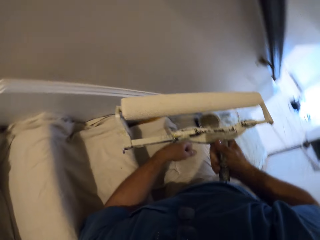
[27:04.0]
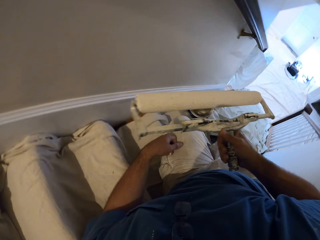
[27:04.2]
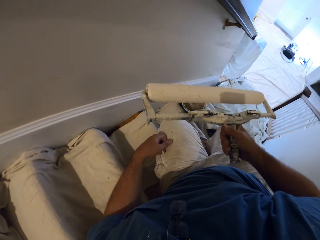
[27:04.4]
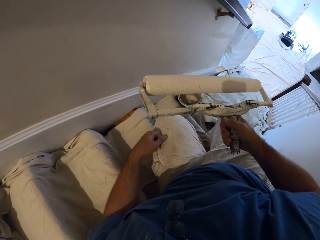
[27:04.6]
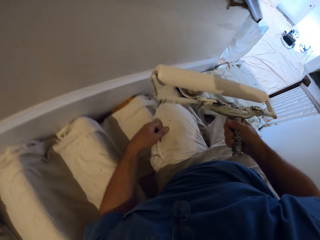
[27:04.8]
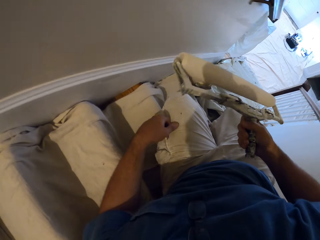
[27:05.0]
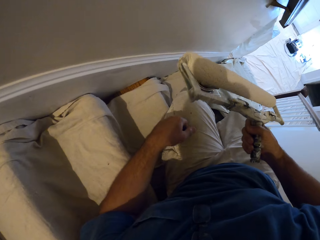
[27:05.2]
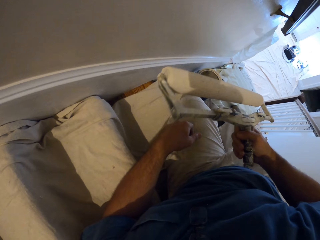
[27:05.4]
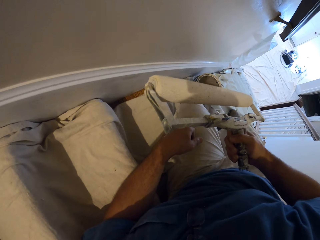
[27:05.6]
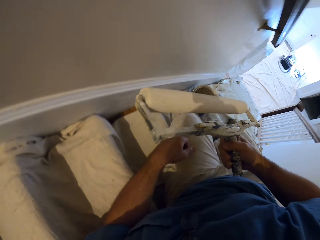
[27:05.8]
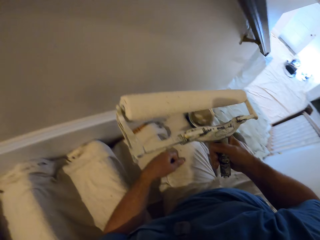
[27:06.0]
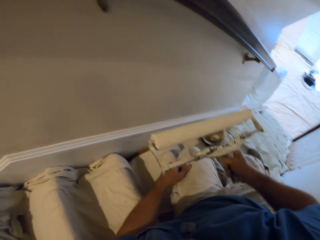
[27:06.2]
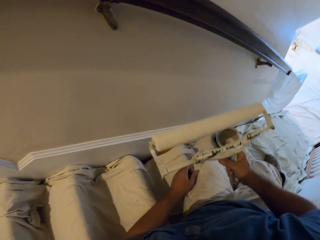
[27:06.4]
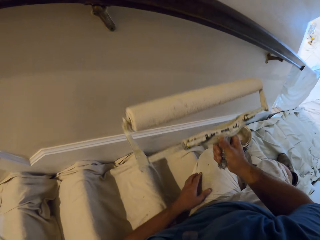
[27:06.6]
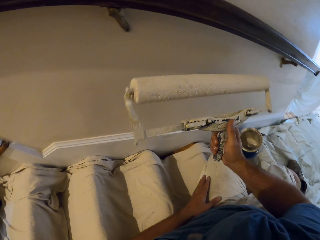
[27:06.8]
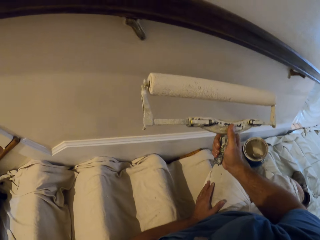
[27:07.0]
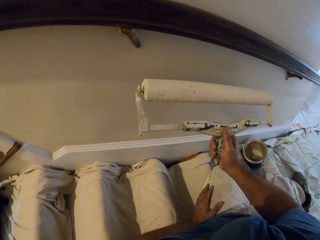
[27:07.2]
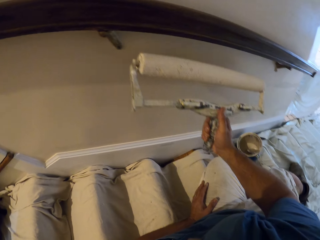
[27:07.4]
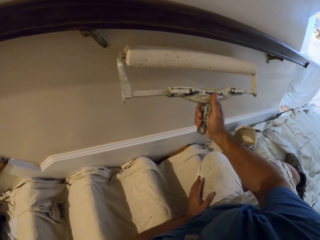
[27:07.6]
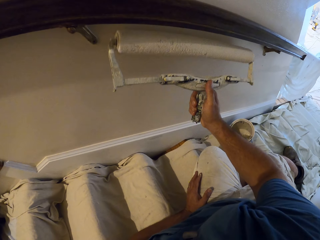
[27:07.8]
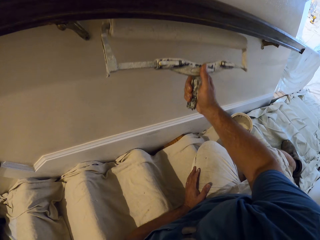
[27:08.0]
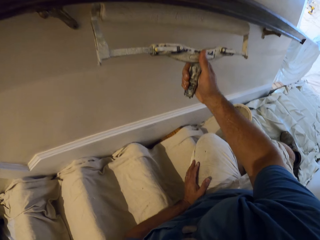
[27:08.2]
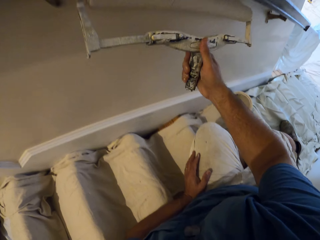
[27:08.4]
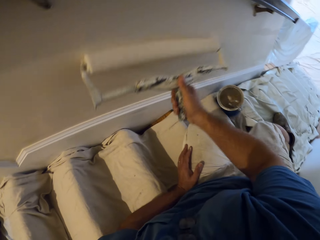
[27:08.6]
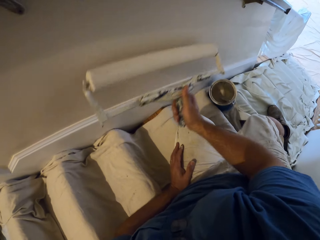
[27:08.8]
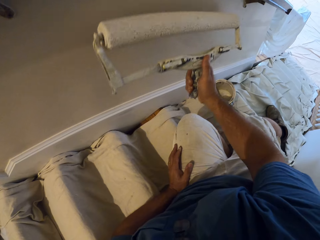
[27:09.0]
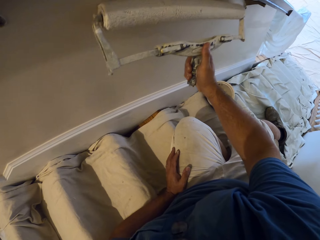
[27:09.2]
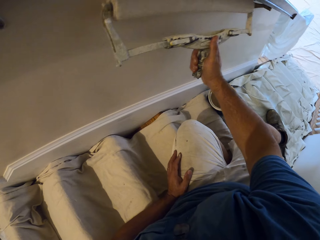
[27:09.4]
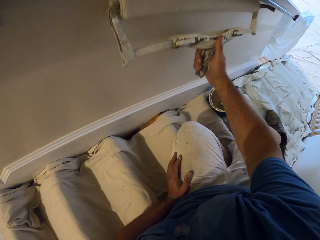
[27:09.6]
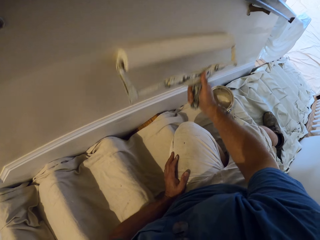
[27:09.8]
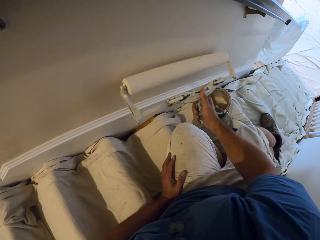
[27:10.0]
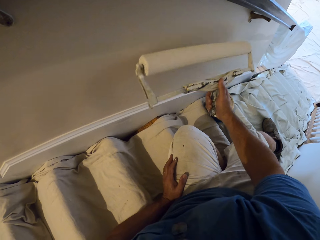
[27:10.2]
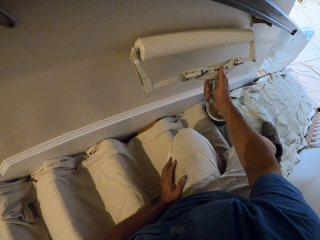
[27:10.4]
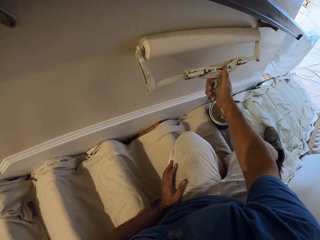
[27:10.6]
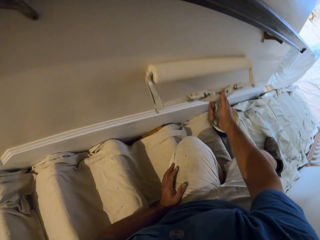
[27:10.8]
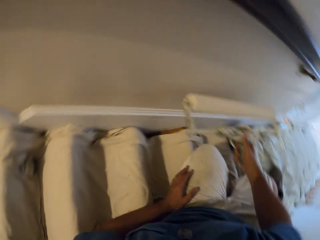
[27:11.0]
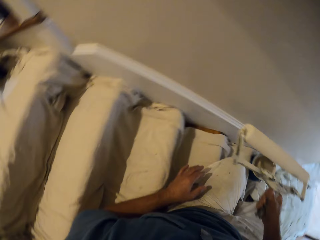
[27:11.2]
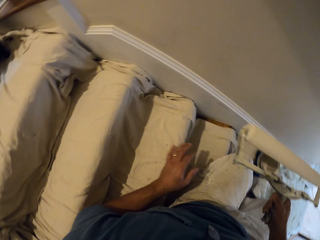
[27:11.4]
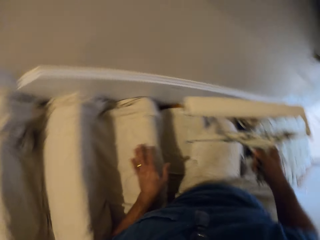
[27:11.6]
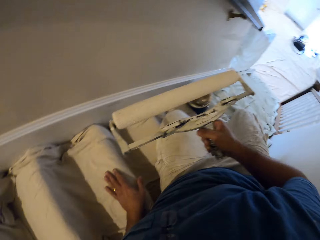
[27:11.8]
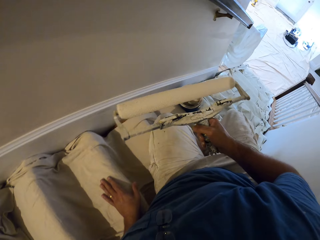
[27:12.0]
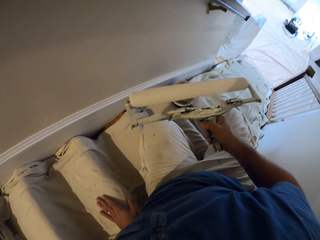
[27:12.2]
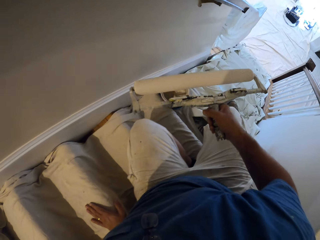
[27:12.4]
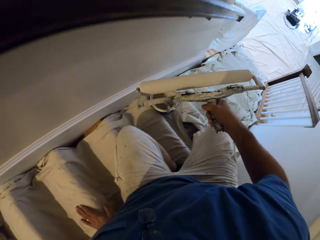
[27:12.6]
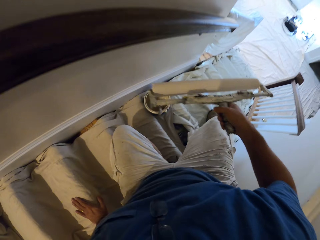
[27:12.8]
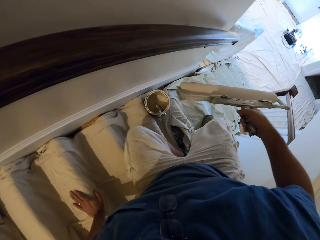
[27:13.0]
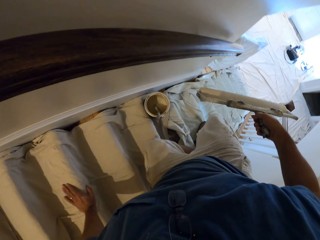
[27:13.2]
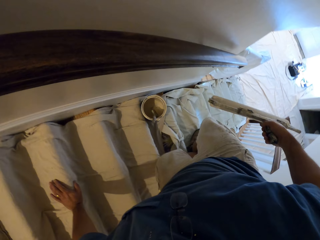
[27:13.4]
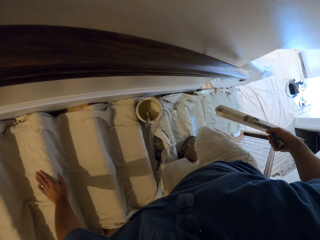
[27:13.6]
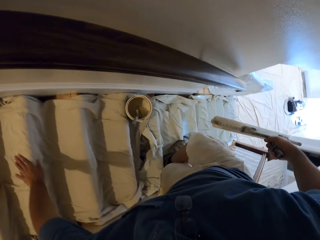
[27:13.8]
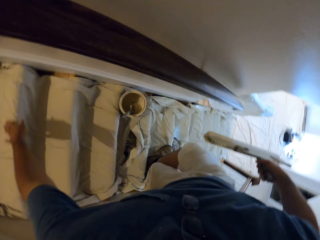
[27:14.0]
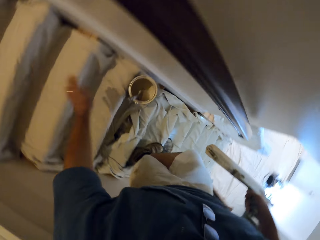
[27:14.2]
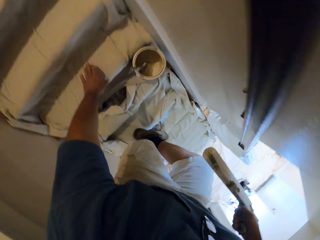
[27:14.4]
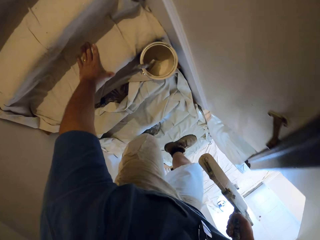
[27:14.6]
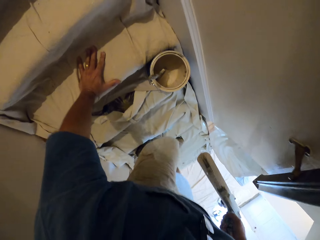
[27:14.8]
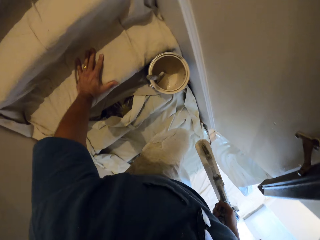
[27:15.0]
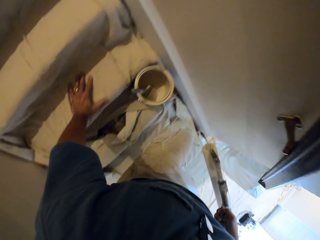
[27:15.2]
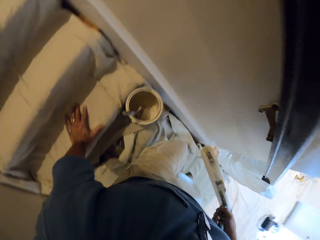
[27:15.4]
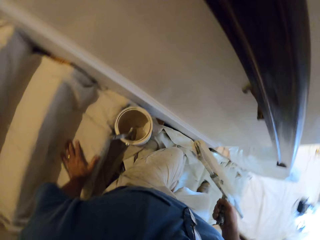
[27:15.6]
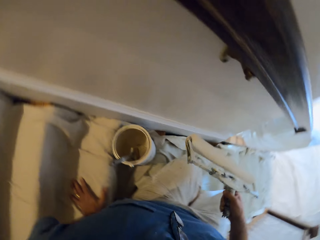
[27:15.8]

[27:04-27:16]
The camera wearer holds the paint brush. They paint the wall. They hold the paint brush. They stand on the staircase.

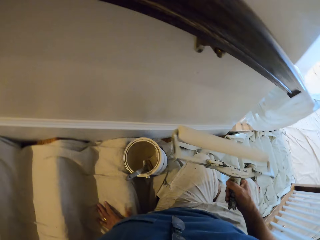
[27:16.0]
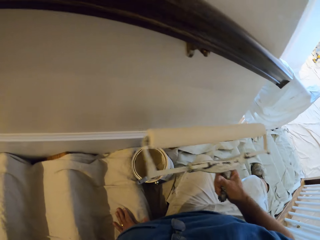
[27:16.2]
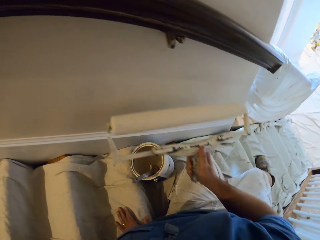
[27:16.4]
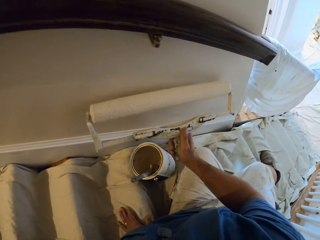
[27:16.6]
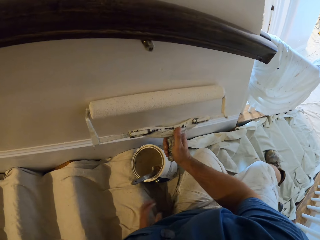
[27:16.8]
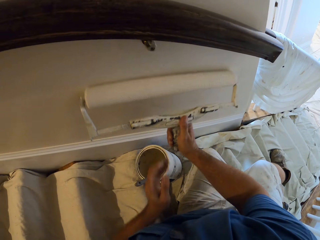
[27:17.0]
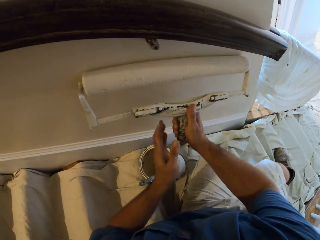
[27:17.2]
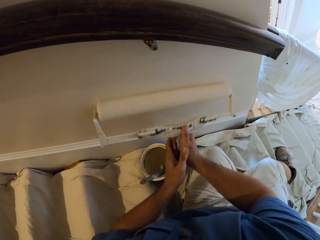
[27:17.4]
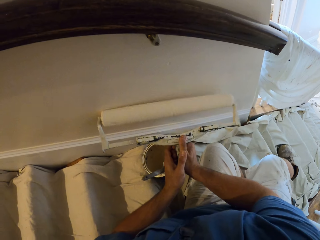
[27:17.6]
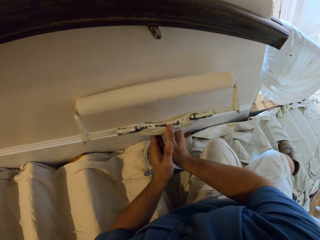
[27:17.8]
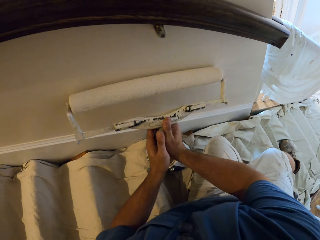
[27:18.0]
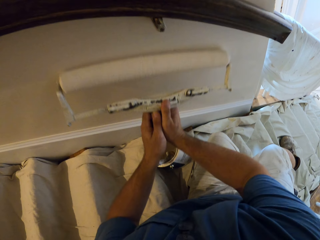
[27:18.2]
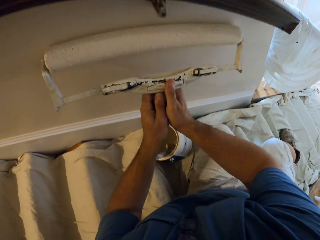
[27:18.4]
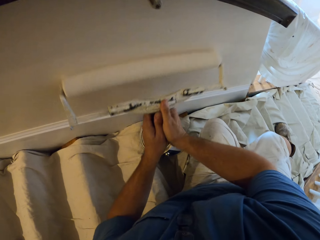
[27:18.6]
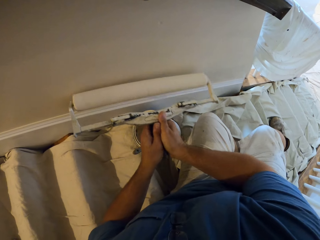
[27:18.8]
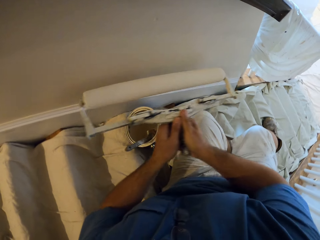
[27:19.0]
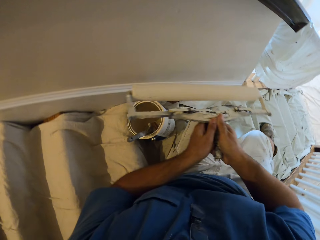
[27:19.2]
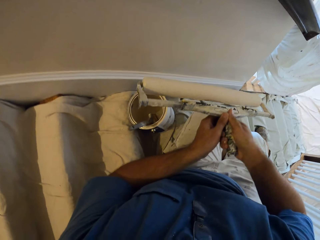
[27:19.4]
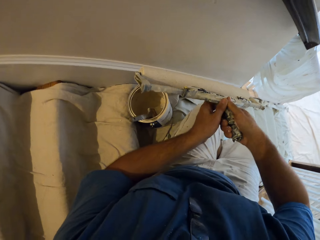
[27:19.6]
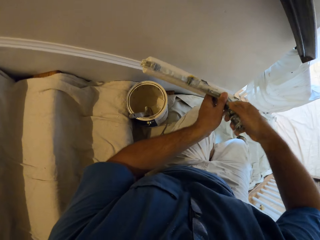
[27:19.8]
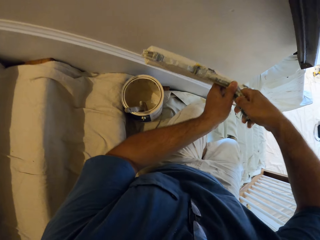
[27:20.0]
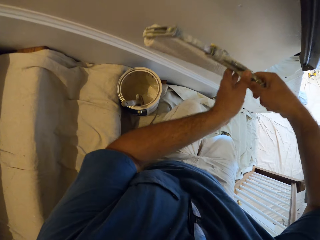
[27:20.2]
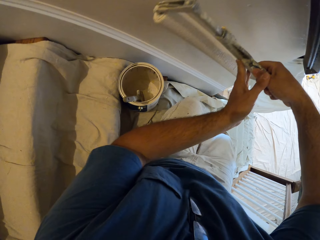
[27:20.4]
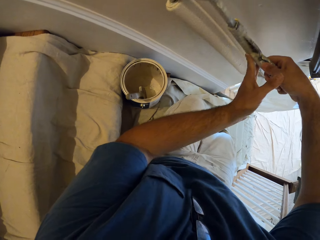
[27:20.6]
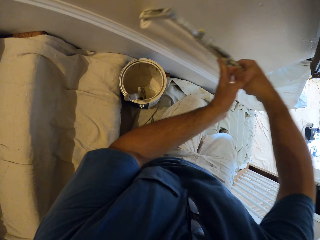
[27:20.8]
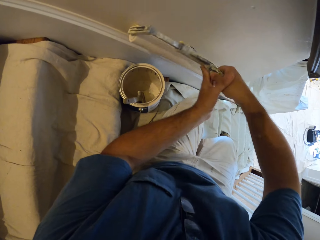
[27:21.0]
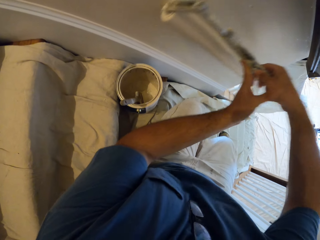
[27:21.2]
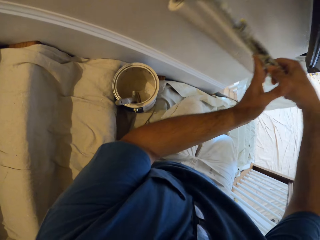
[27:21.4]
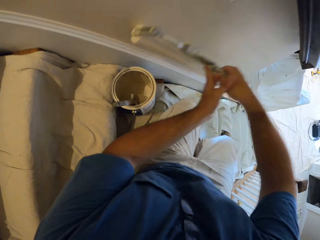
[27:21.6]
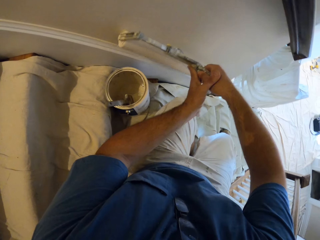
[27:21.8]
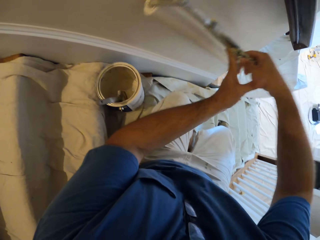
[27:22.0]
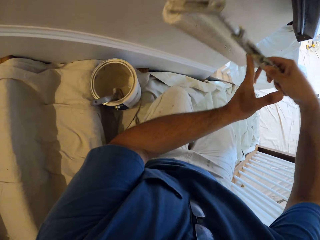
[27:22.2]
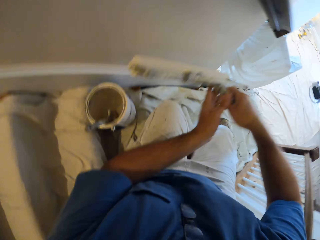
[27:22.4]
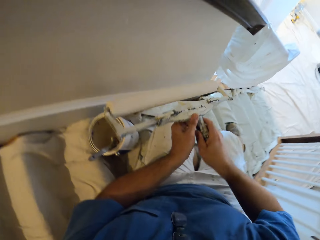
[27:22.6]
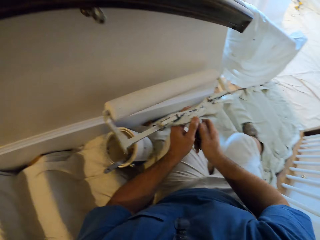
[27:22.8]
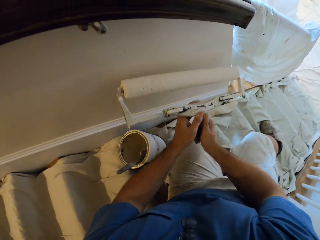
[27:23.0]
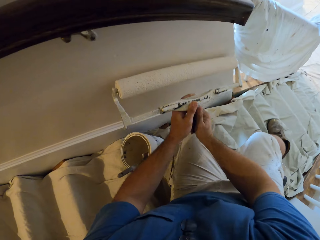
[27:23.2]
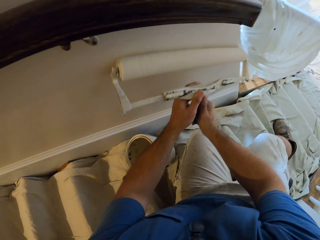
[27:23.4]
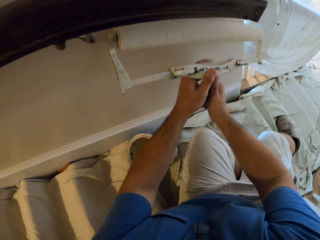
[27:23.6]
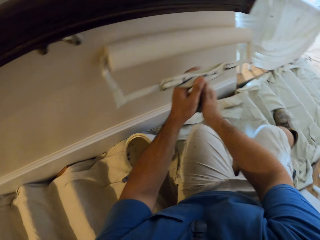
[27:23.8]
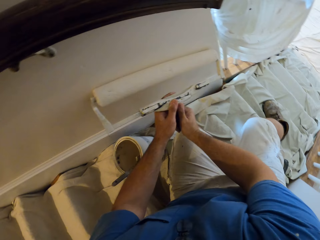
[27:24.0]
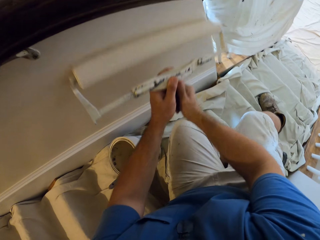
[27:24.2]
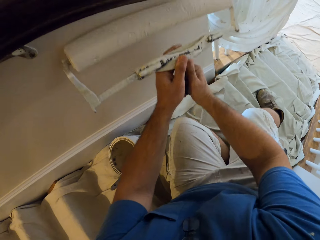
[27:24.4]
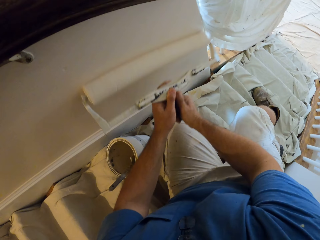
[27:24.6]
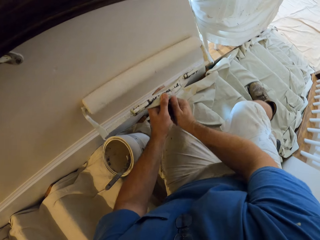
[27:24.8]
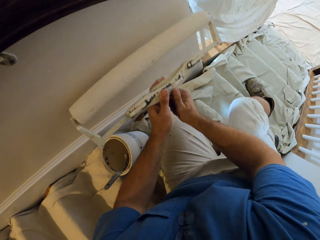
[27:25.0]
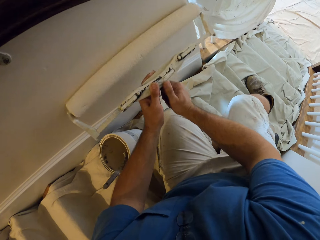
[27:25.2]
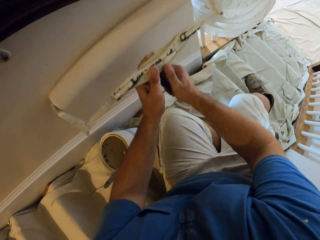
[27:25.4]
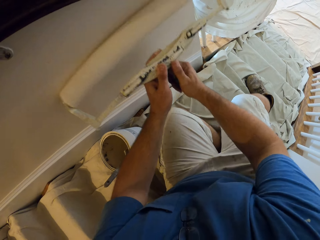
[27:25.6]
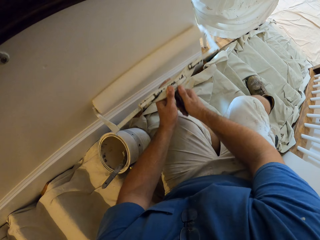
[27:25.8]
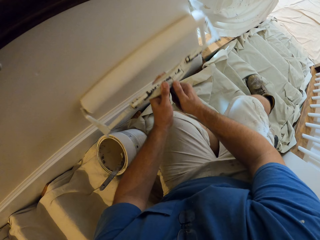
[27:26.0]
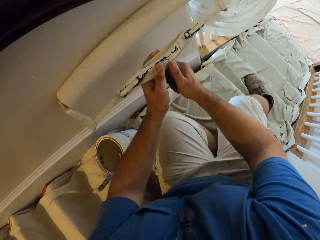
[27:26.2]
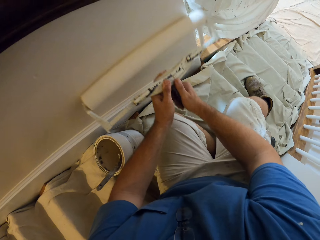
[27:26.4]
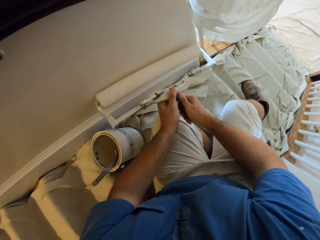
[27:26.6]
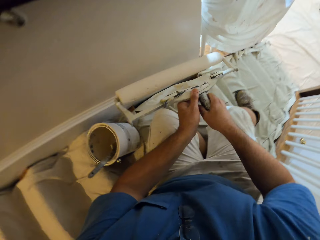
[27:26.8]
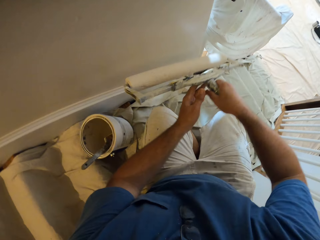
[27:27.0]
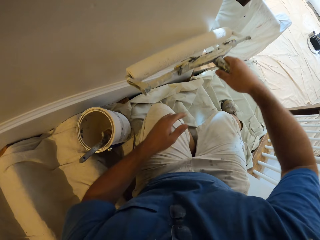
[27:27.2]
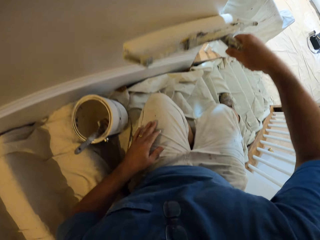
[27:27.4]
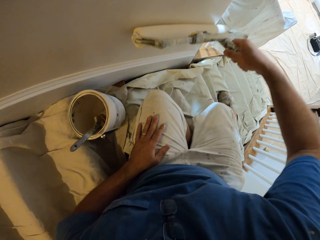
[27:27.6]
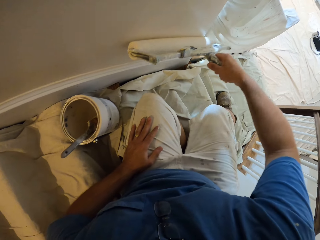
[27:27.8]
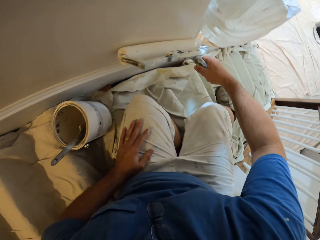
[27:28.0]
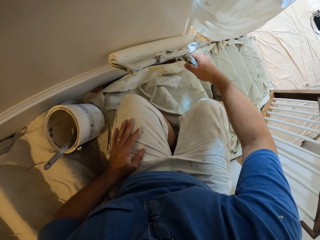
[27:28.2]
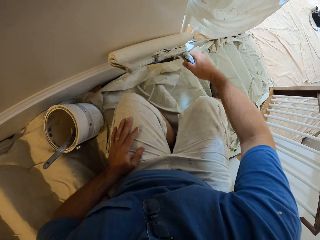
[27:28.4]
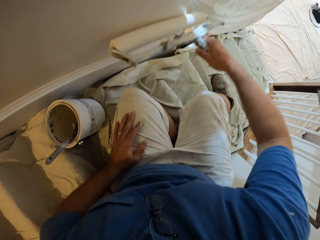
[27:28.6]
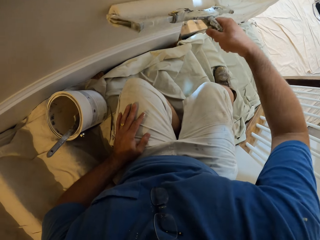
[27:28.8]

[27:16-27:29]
The camera wearer sits on the staircase. He holds the roller with his hands and paints the wall with the roller. He passes the roller to his right hand. He puts his left hand on his left thigh.
